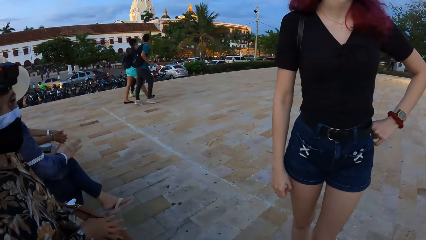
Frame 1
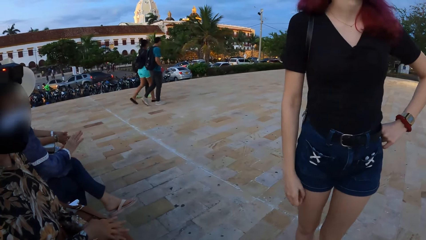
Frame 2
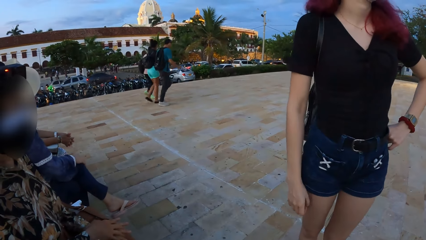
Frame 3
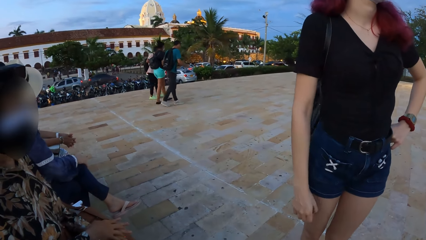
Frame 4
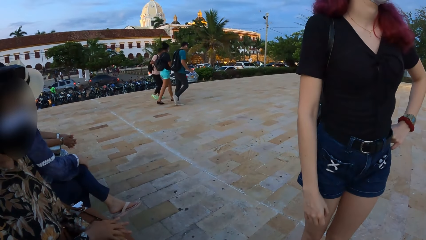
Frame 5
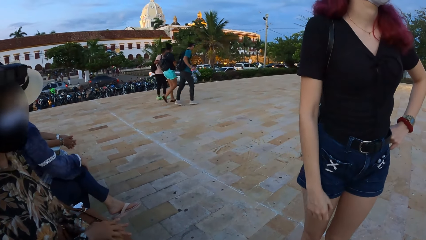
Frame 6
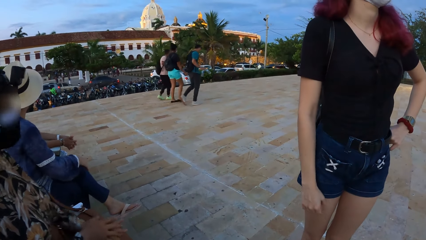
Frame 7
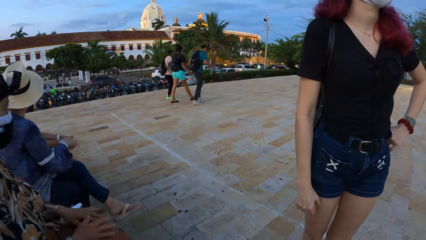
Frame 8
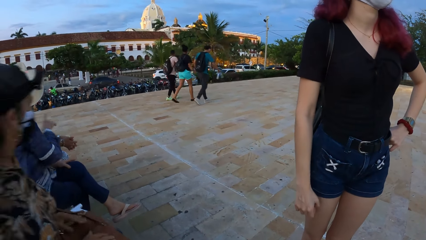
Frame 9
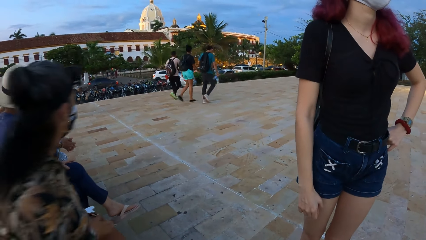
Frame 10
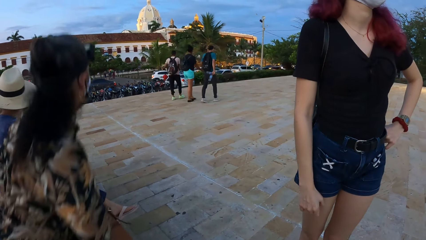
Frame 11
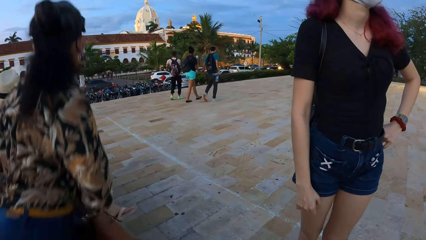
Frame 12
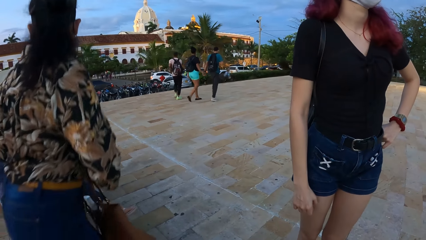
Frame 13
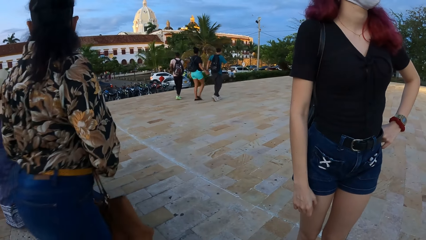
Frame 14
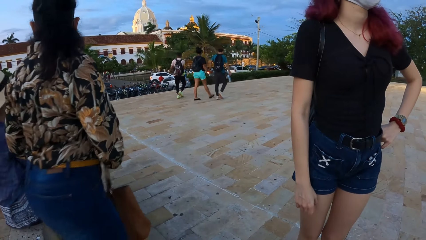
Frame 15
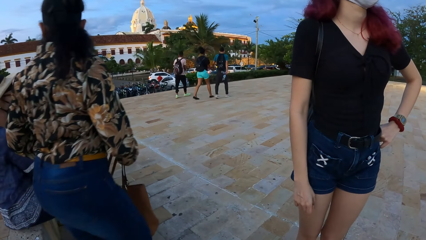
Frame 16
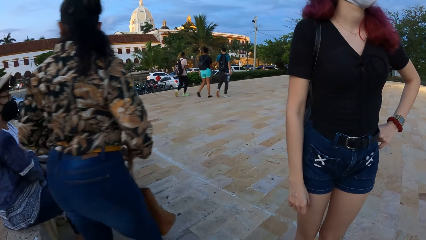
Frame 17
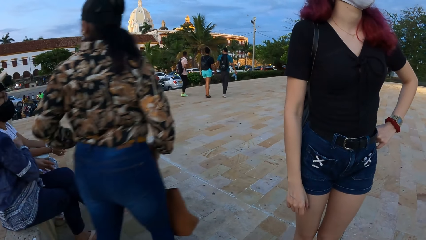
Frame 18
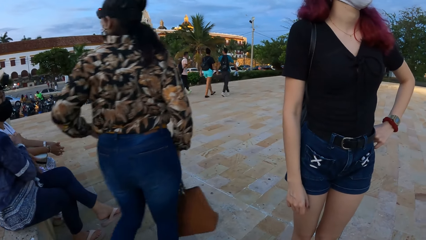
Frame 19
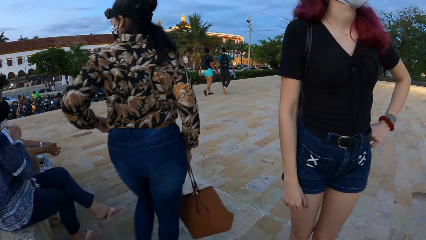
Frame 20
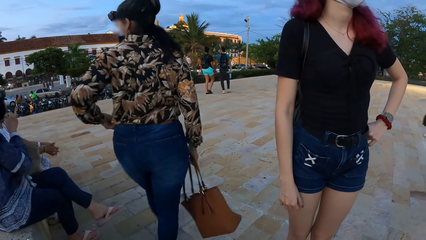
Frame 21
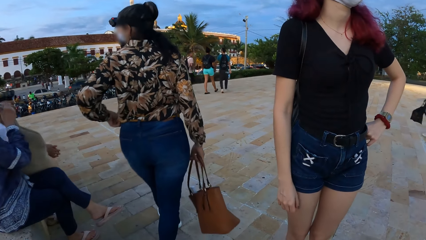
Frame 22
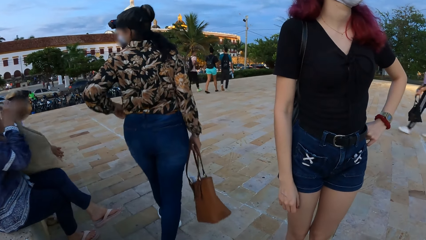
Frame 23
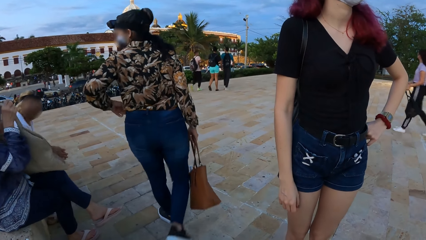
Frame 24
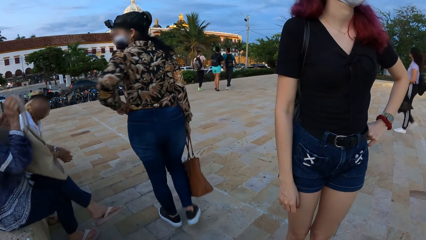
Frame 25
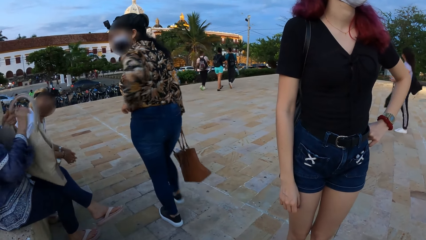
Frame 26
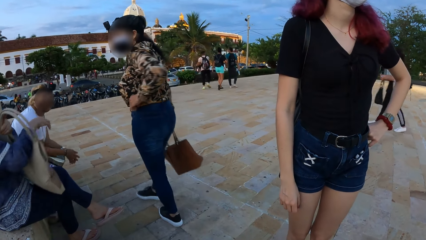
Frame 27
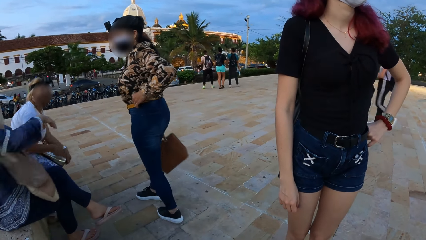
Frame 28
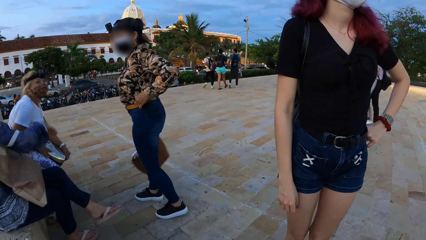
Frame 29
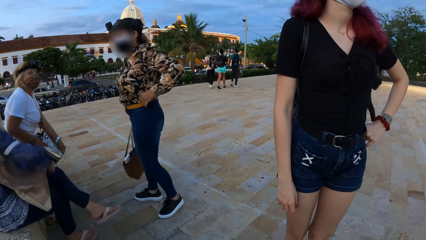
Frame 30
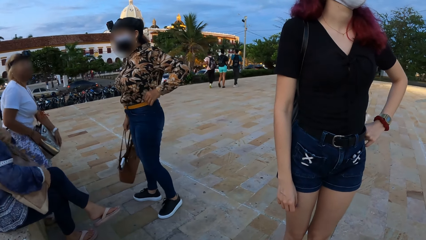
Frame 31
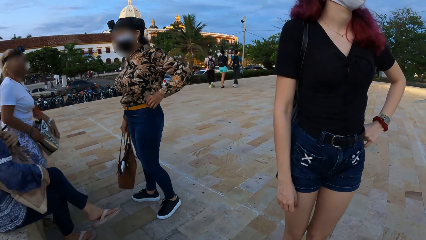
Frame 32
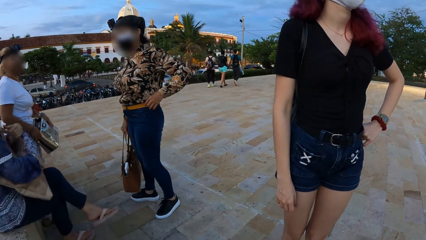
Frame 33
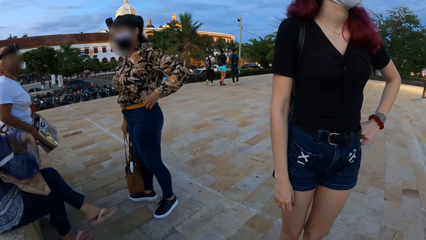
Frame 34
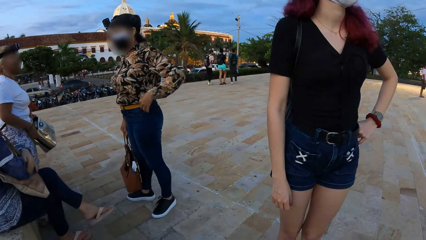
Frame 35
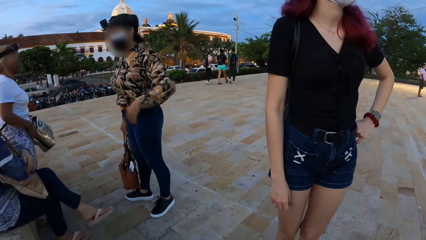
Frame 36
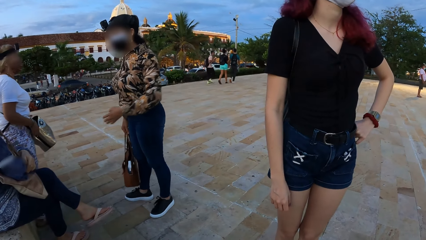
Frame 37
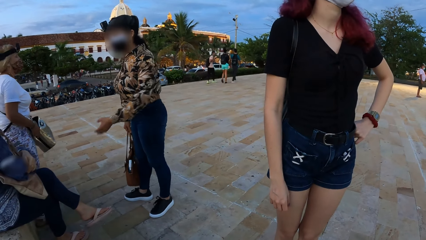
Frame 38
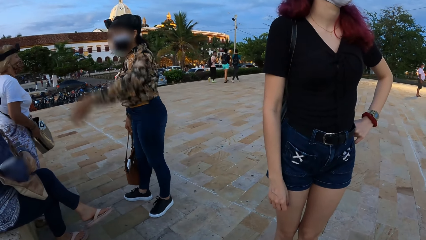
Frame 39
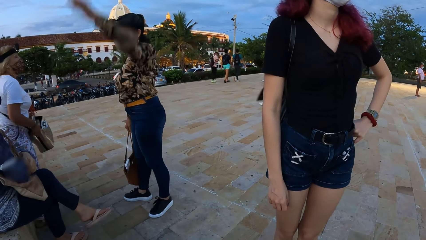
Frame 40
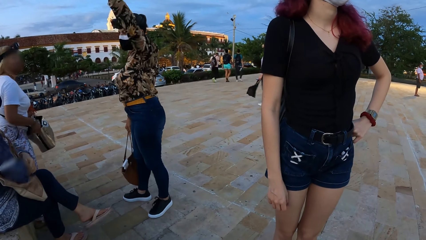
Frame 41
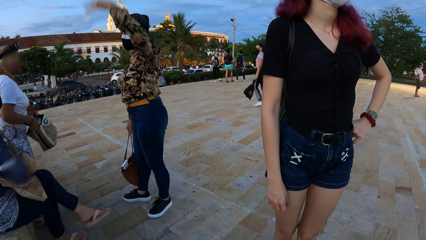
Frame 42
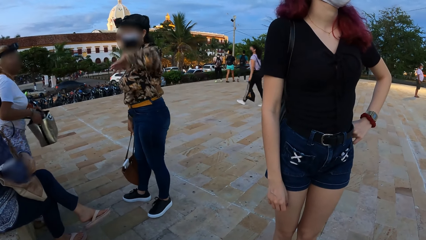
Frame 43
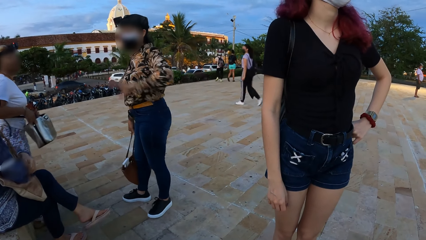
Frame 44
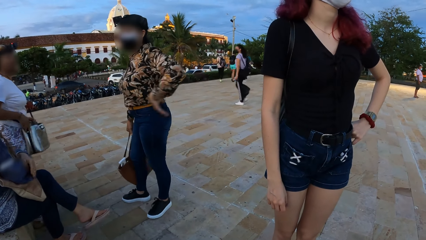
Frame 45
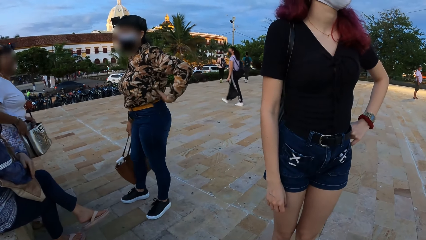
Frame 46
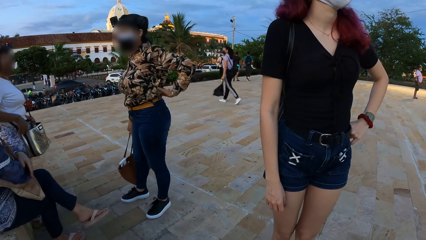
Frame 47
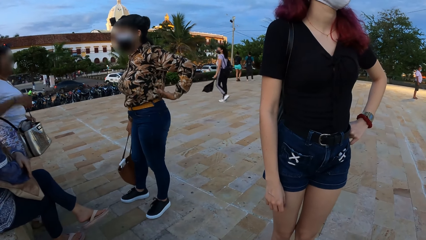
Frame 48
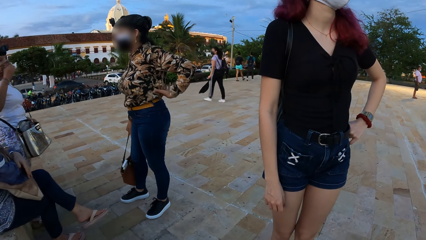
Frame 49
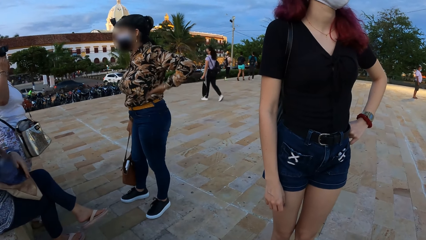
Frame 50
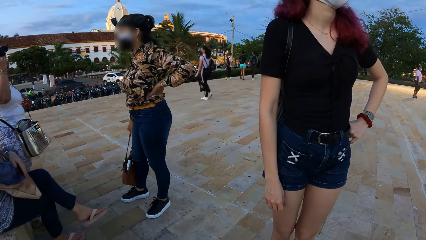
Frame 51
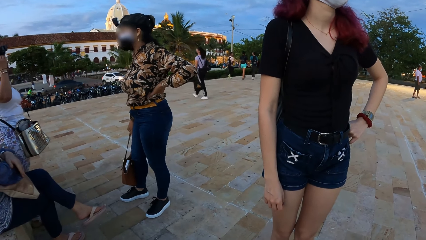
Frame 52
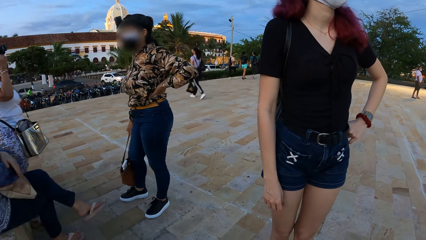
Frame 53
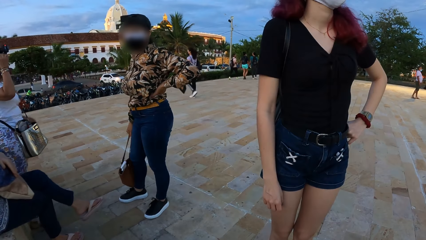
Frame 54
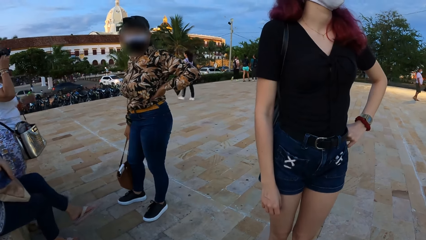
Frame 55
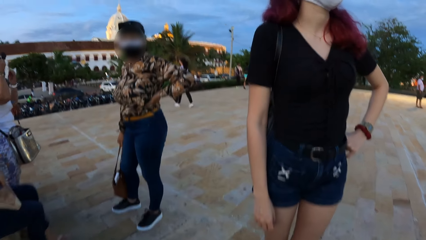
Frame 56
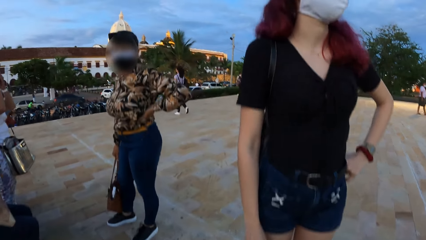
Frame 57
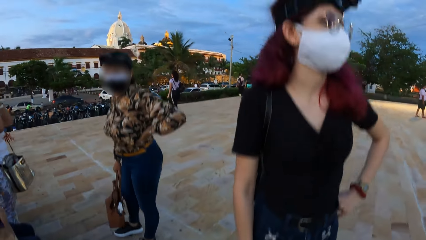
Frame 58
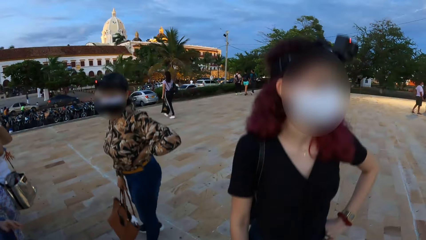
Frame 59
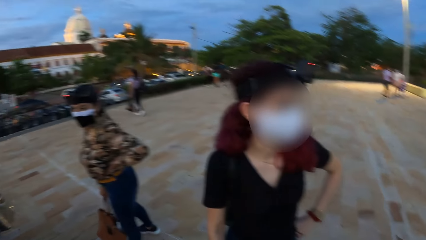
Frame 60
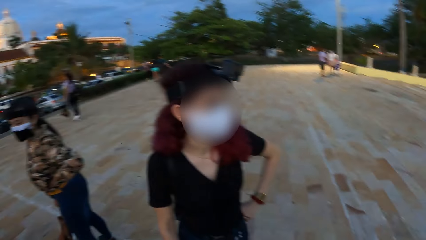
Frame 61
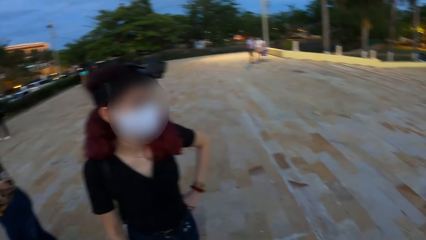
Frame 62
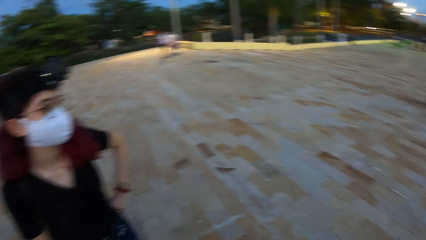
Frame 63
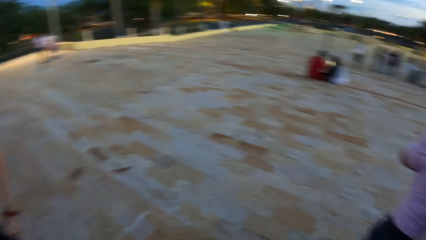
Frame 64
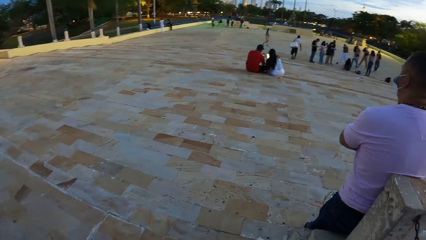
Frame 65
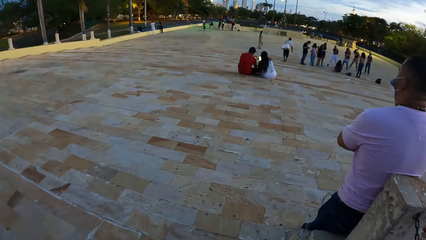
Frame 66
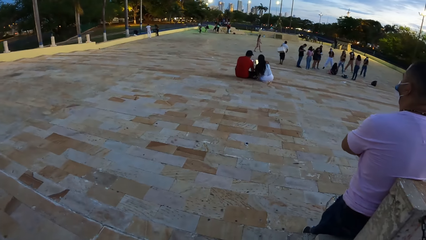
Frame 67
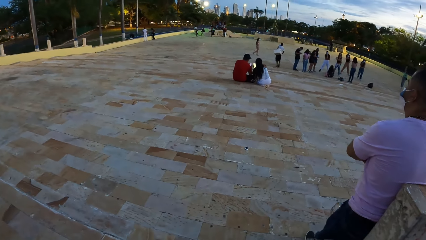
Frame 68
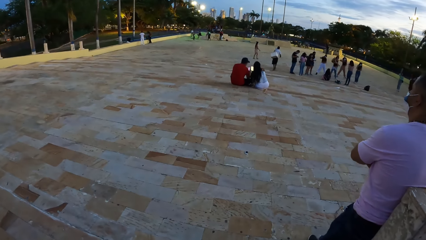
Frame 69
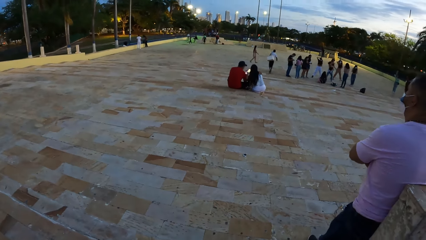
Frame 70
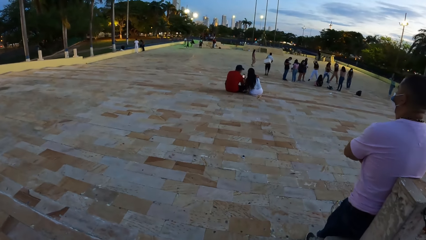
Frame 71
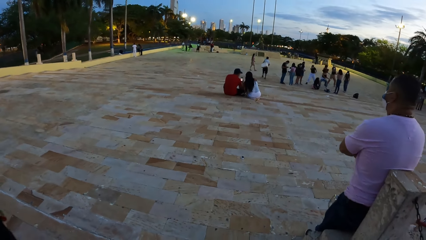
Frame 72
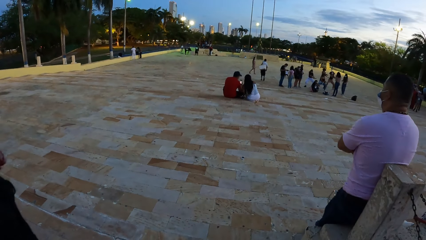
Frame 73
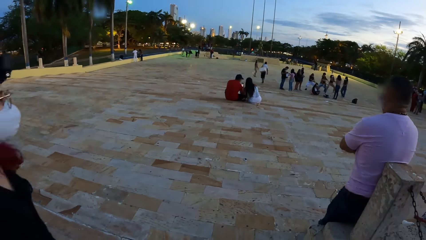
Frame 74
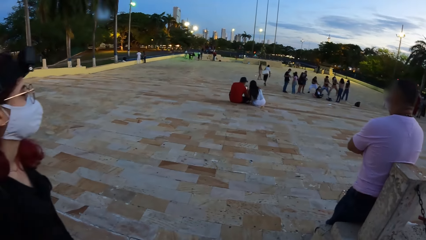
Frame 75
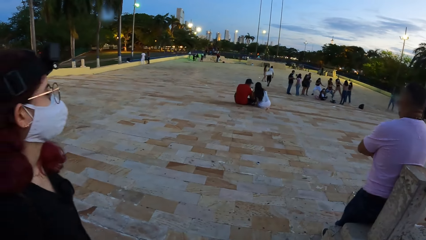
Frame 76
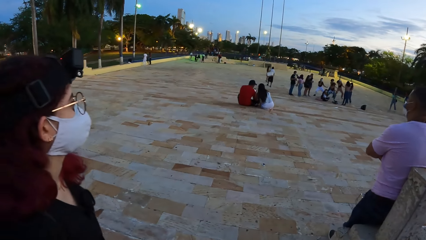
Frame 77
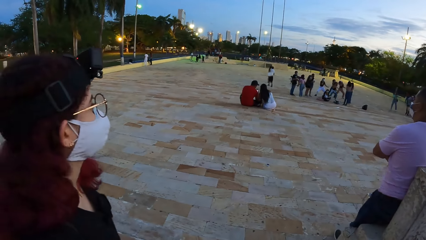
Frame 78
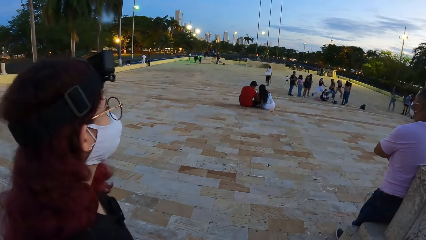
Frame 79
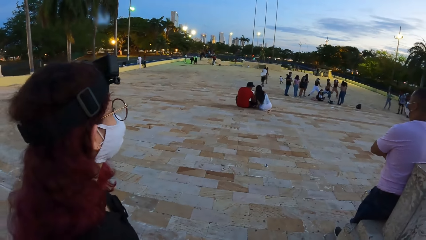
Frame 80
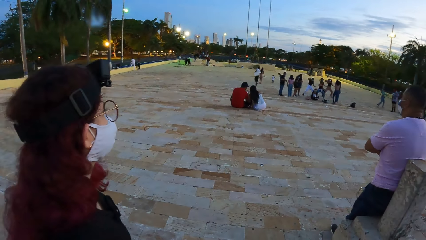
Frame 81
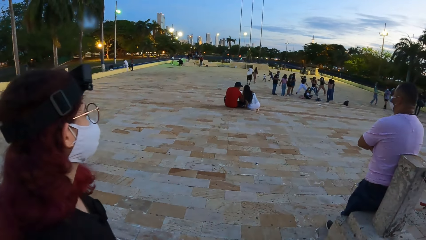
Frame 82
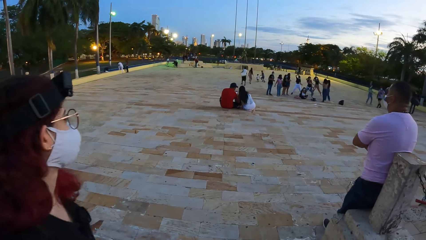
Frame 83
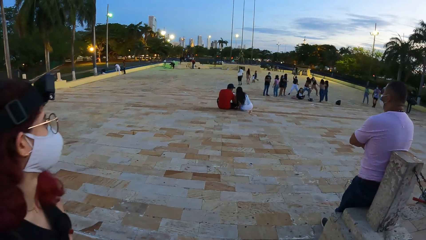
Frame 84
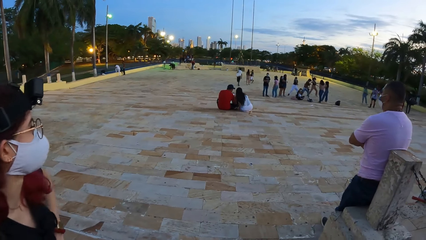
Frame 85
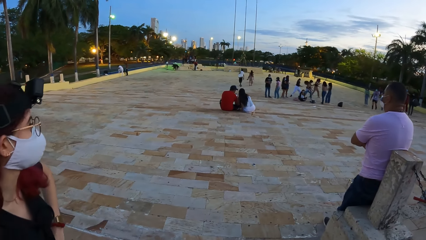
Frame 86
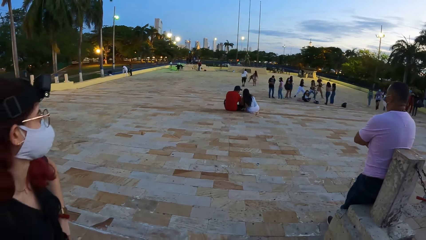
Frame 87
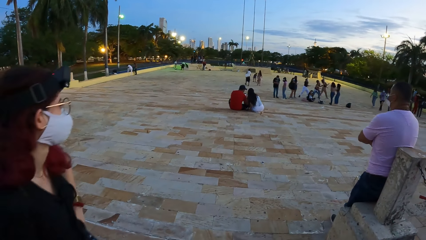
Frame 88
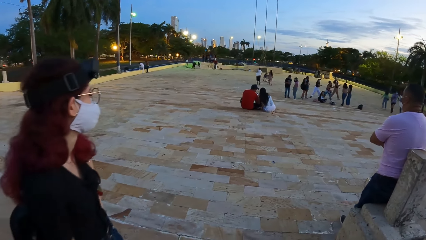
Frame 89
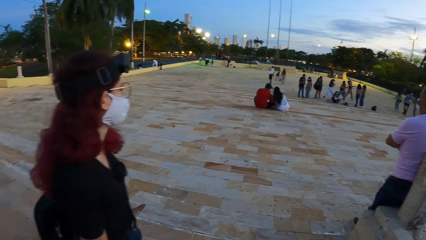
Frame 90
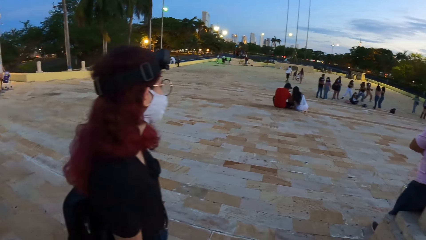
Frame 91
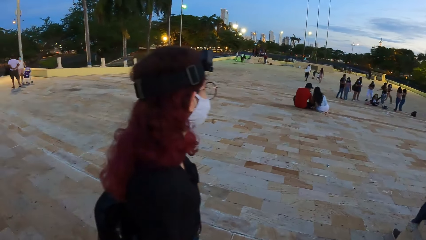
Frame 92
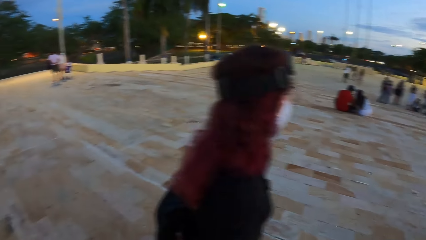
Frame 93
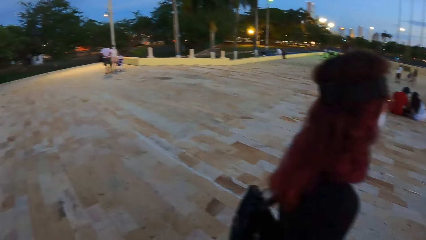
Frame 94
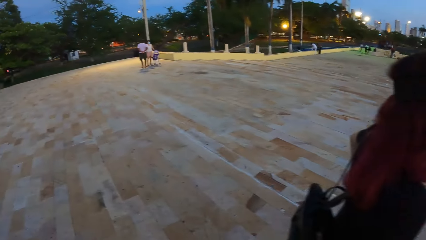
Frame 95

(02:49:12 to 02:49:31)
The woman stands up from the podium and holds a bag with her right hand. She interacts with another woman. The other woman touches her nose mask with her right hand. The camera wearer stands up from the podium.
